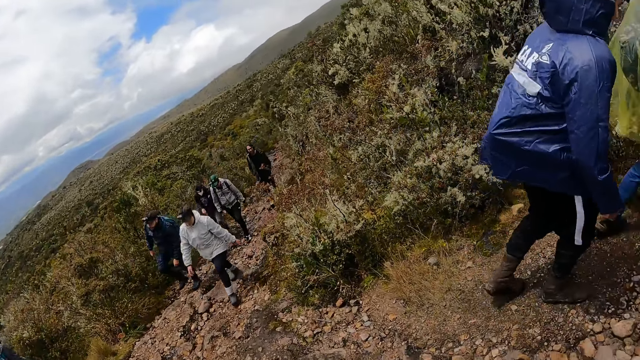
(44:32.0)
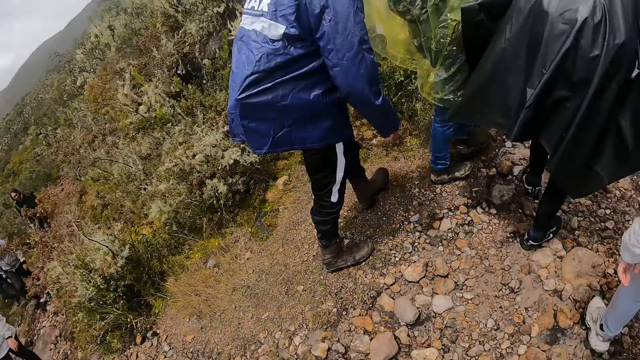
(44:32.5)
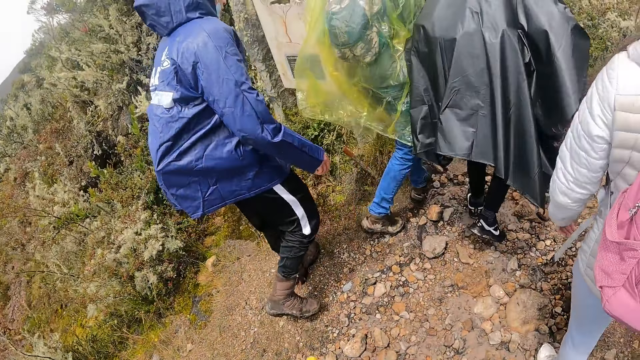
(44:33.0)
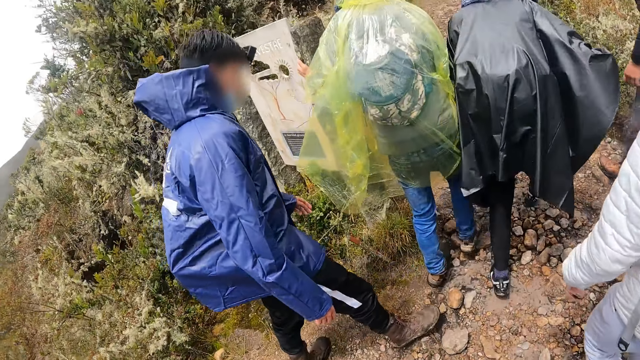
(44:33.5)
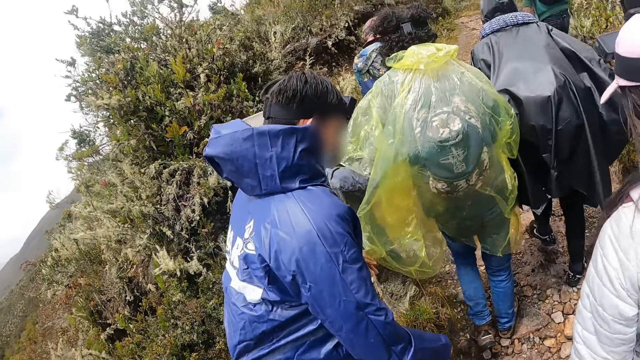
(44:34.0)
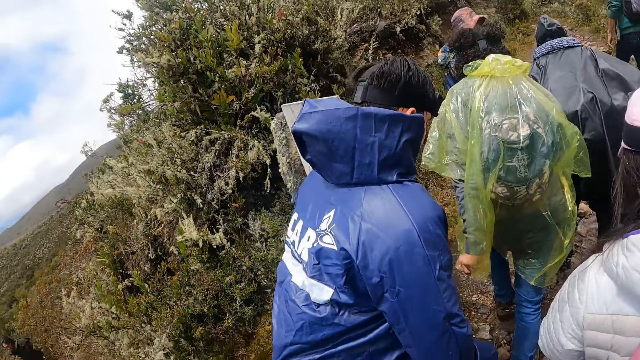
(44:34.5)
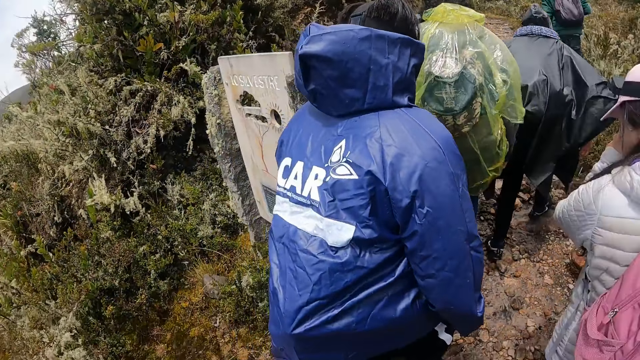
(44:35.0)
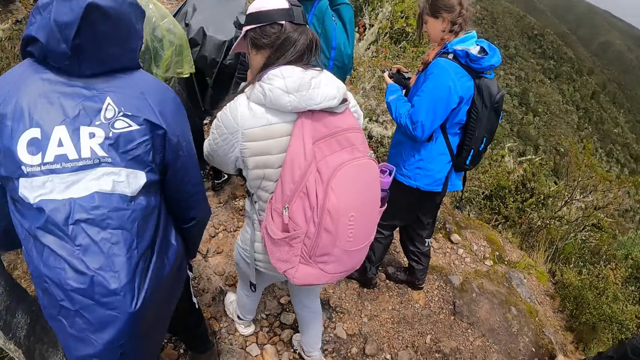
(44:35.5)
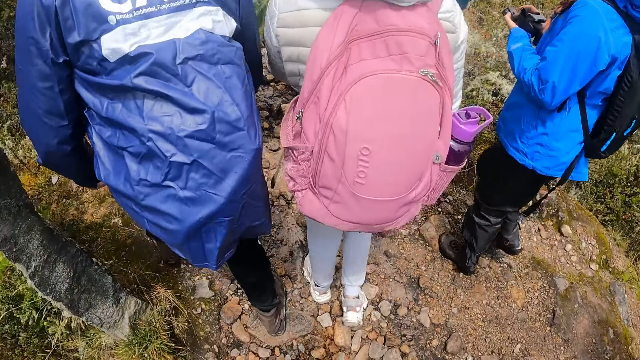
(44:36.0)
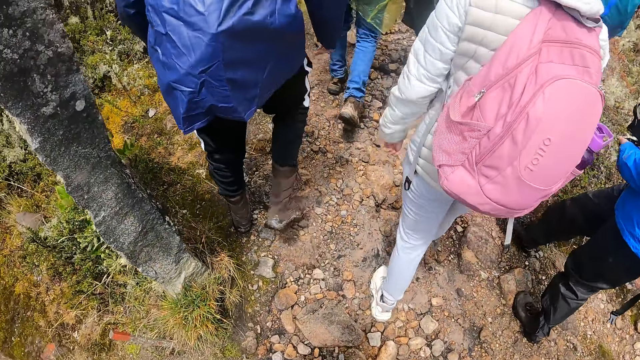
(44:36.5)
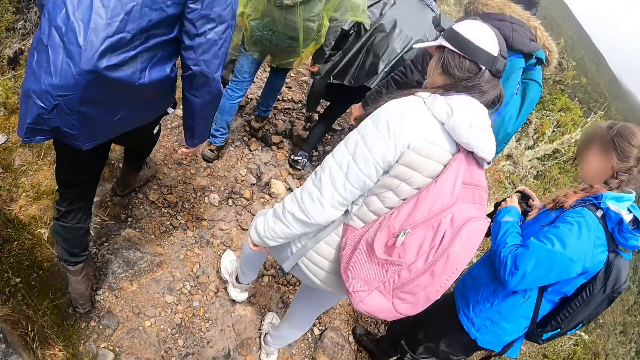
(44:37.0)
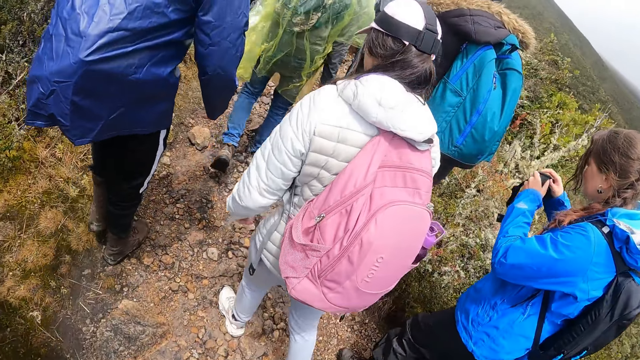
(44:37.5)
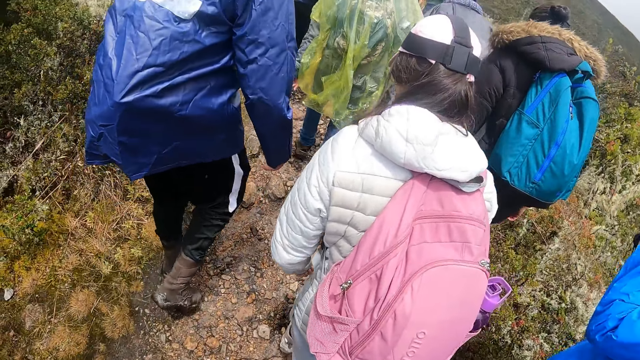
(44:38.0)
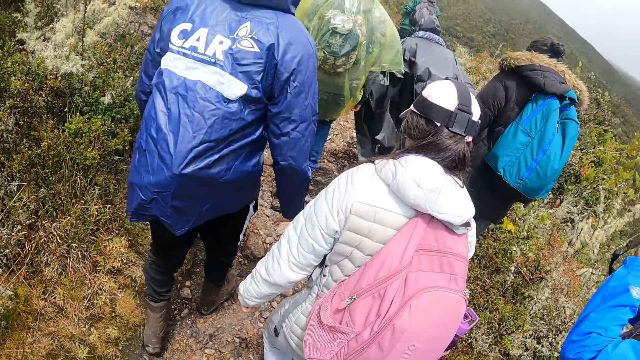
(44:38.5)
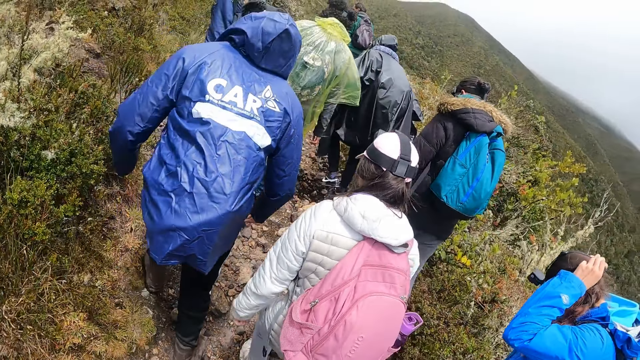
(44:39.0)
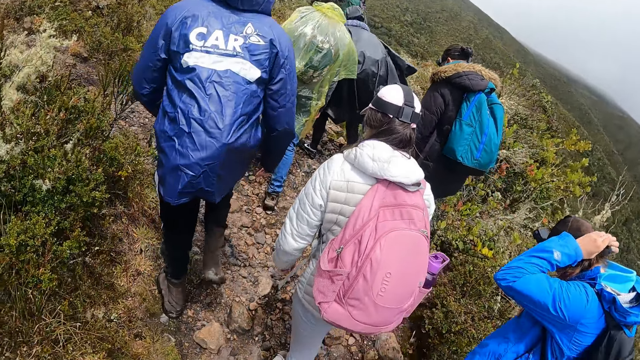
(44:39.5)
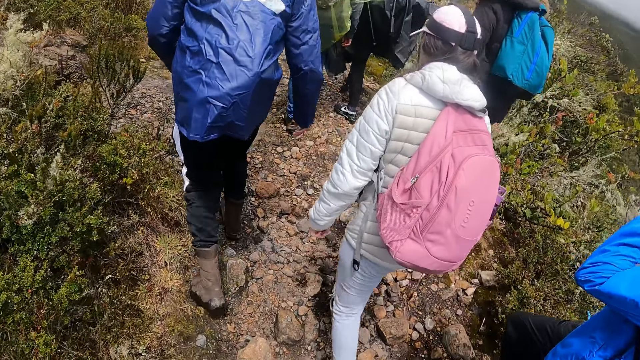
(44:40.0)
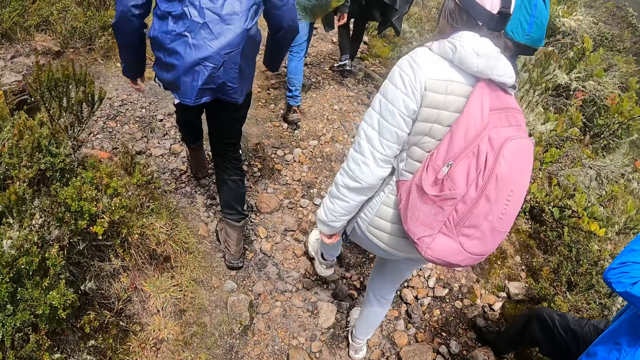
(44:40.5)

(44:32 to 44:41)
The camera wearer walks around.

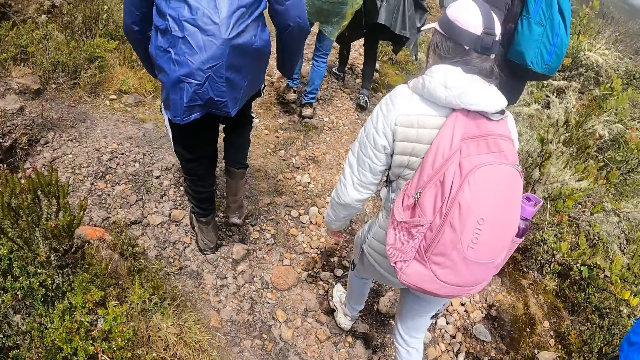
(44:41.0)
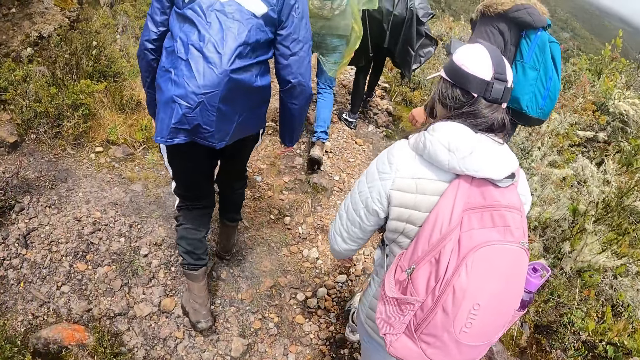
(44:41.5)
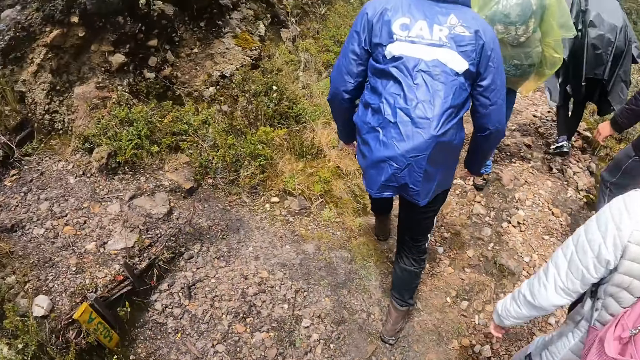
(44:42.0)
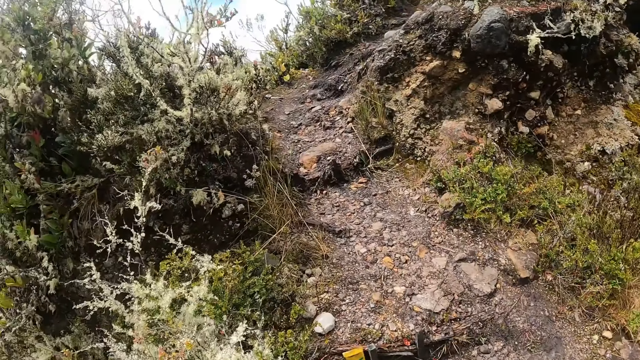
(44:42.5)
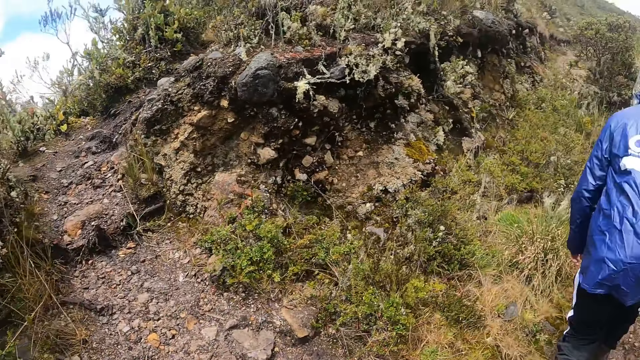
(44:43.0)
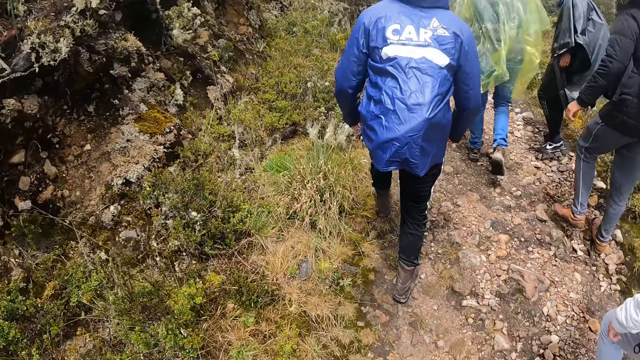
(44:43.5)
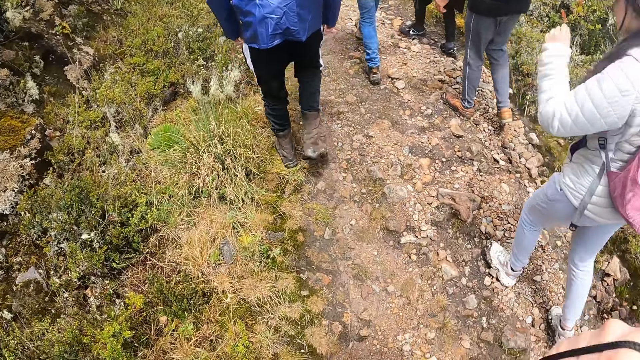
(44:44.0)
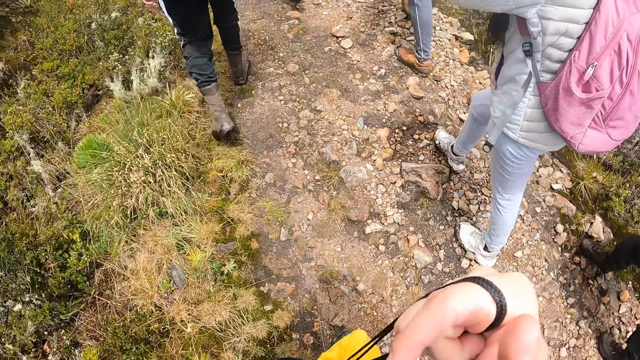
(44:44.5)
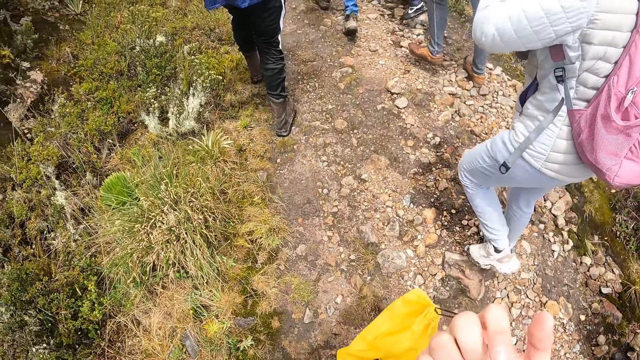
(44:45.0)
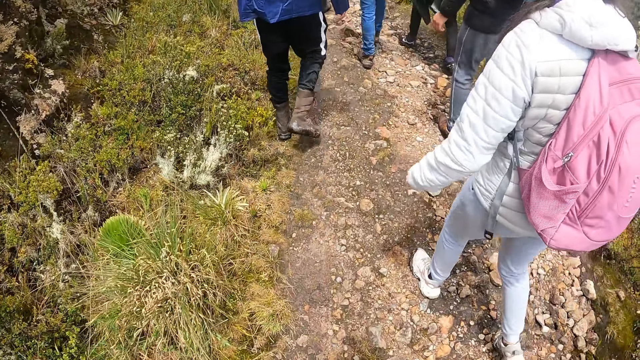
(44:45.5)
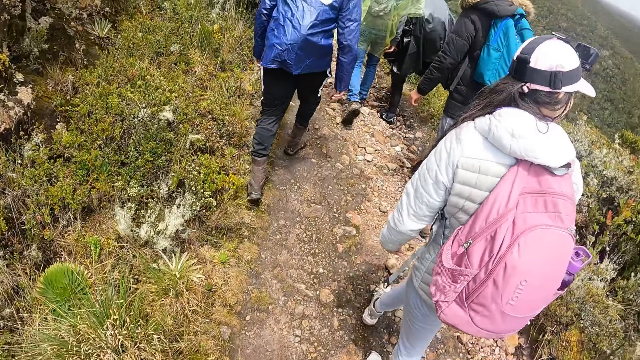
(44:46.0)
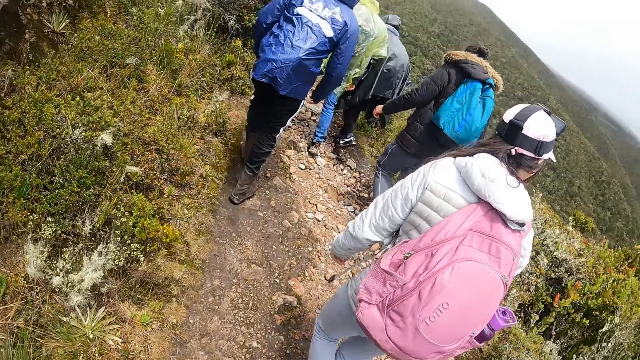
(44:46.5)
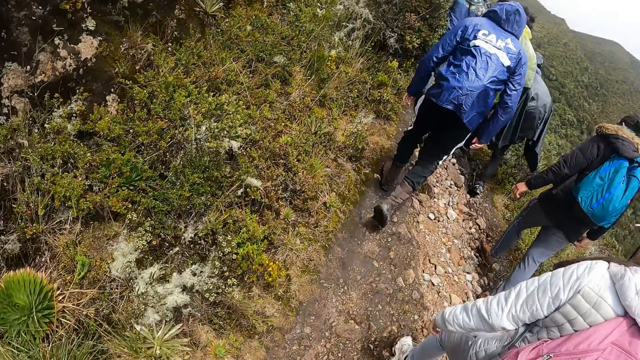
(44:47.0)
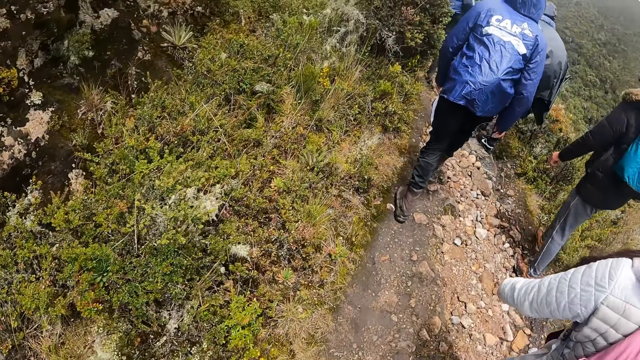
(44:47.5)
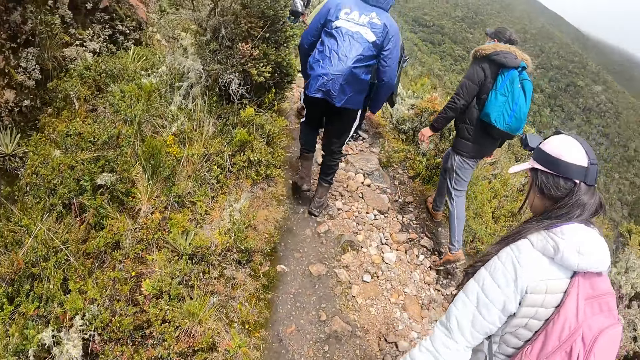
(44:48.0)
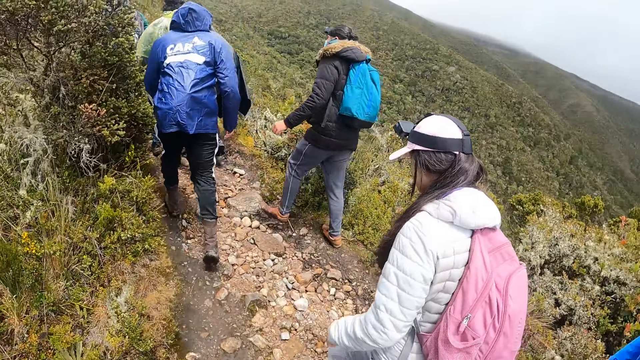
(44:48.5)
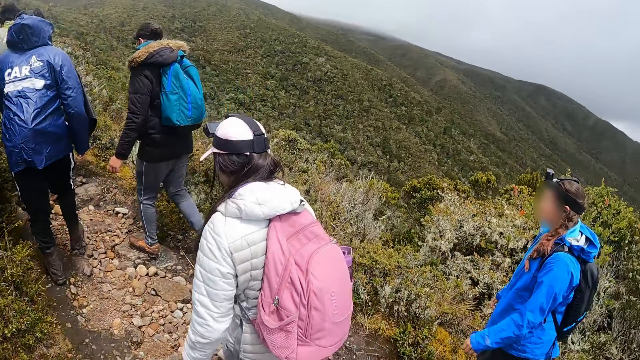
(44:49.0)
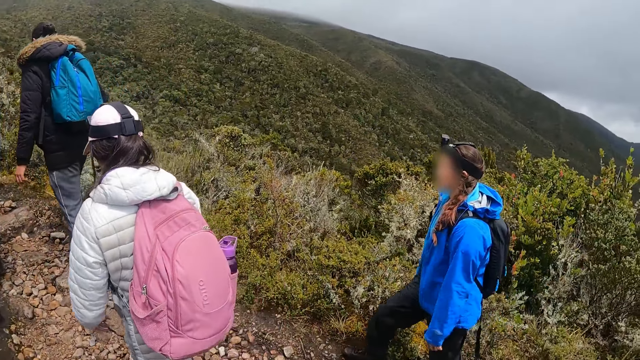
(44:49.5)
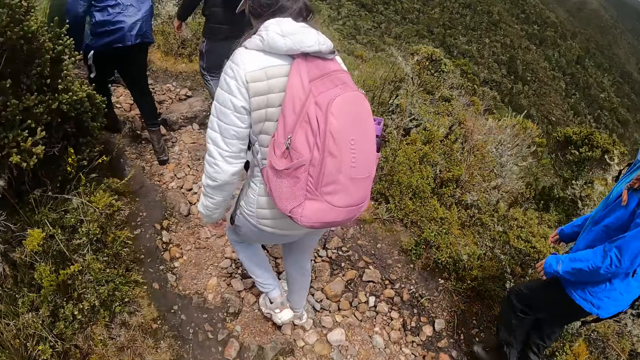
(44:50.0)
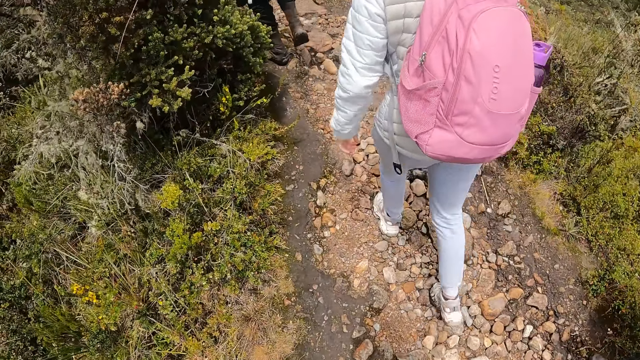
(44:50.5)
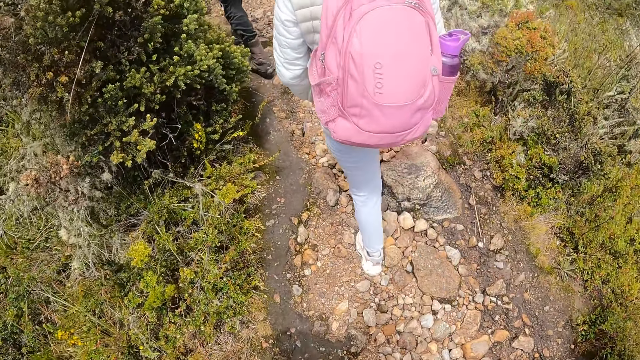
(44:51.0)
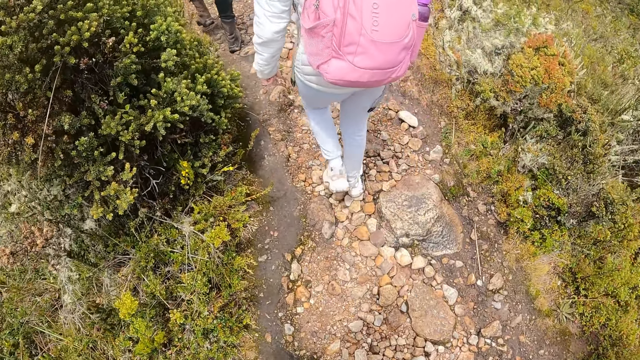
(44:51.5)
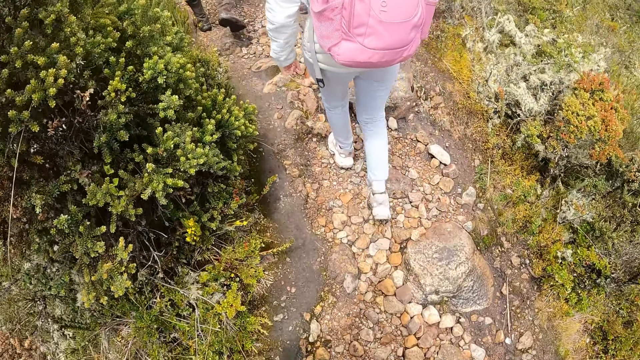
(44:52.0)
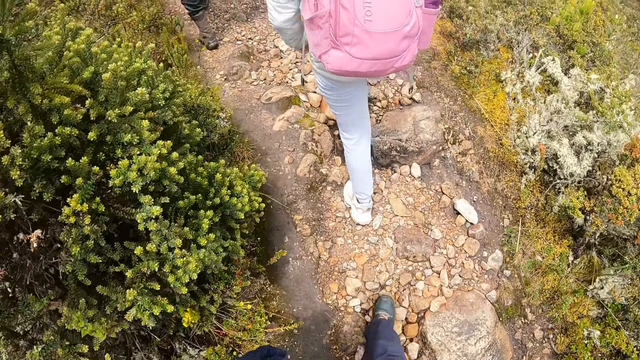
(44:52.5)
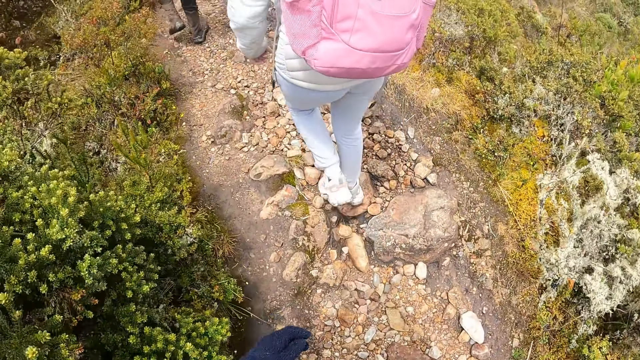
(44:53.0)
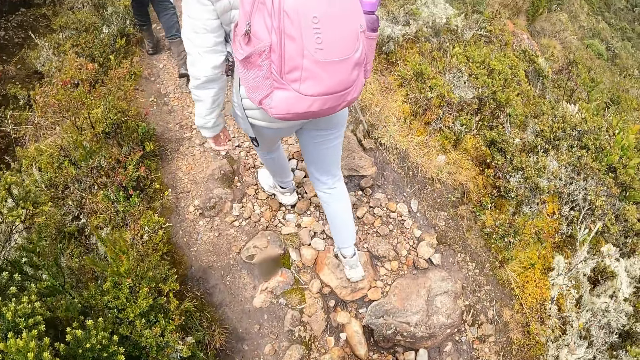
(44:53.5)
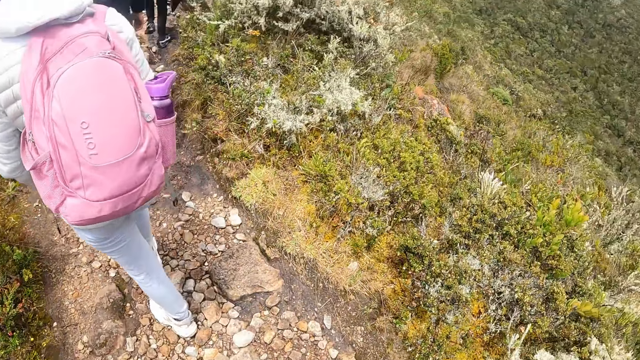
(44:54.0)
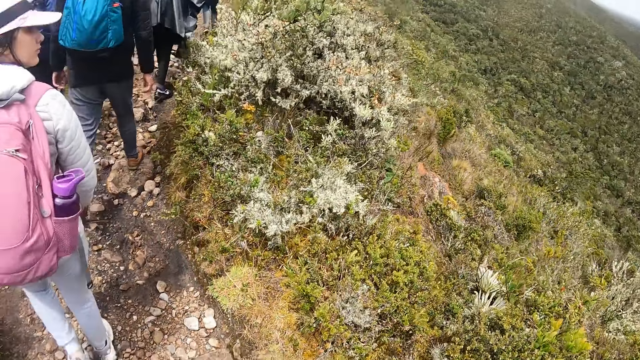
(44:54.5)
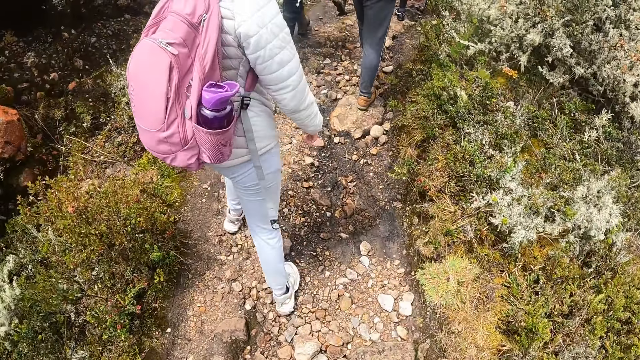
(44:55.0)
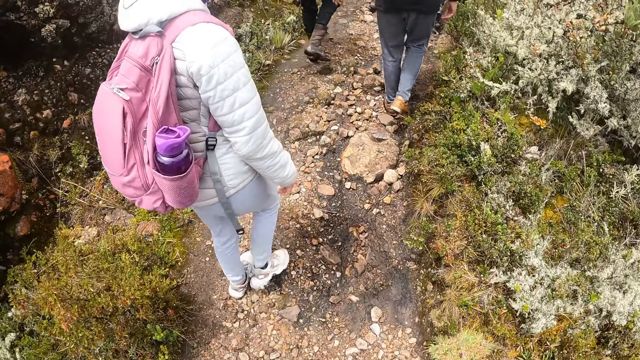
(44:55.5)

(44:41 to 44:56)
The camera wearer looks around. They lift the right hand. They walk around. They look around. They sway the left hand. They walk around. They look around. A woman looks around.
